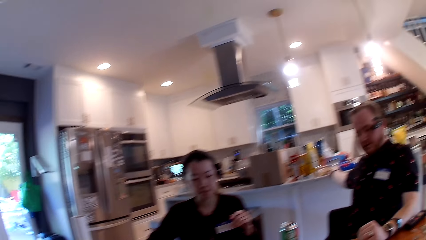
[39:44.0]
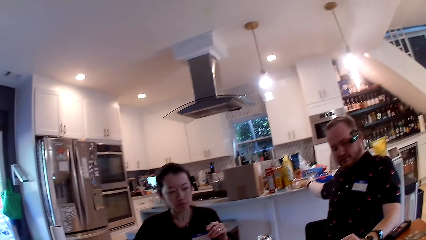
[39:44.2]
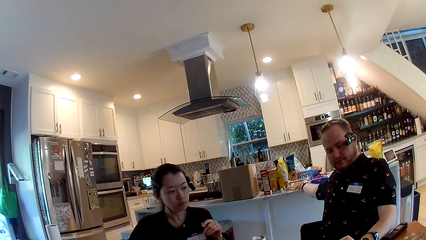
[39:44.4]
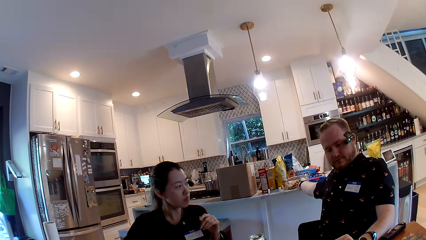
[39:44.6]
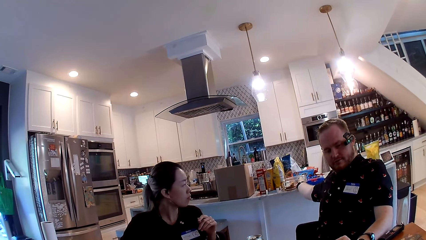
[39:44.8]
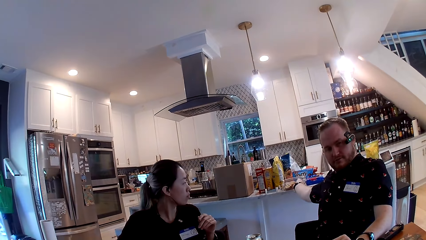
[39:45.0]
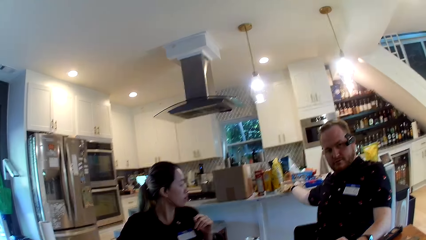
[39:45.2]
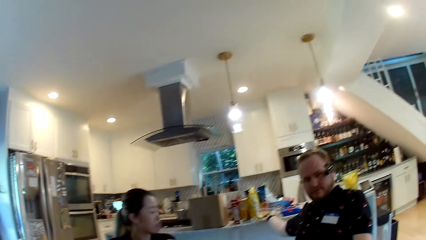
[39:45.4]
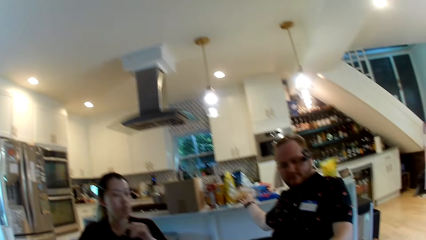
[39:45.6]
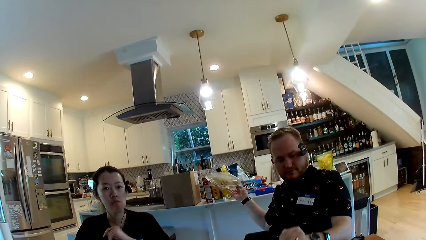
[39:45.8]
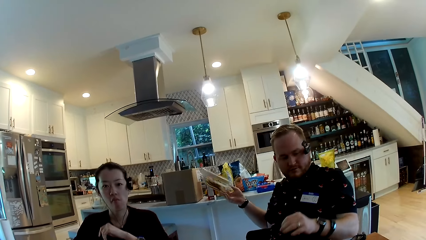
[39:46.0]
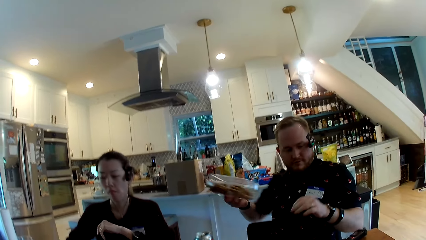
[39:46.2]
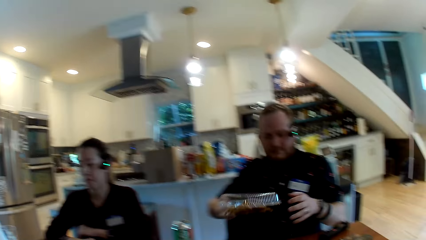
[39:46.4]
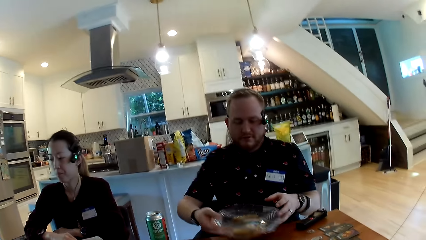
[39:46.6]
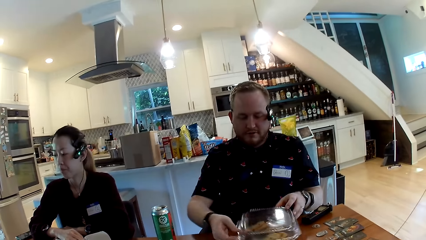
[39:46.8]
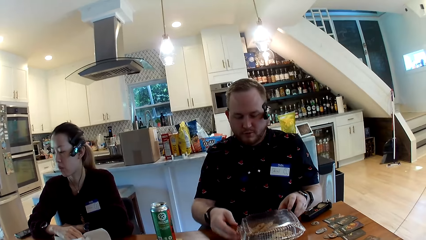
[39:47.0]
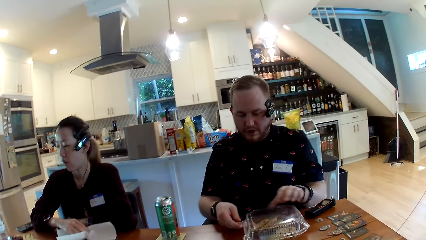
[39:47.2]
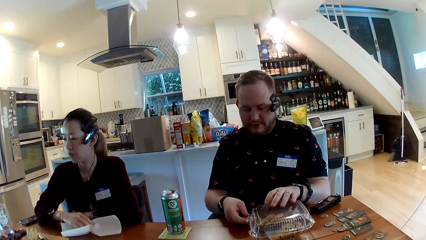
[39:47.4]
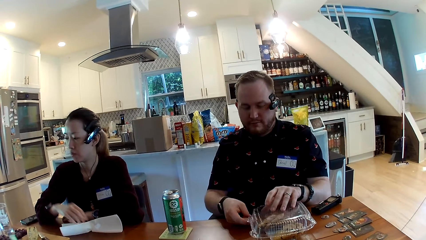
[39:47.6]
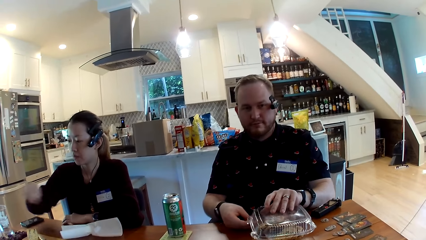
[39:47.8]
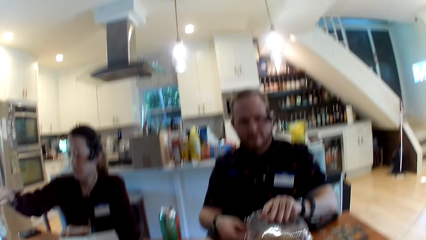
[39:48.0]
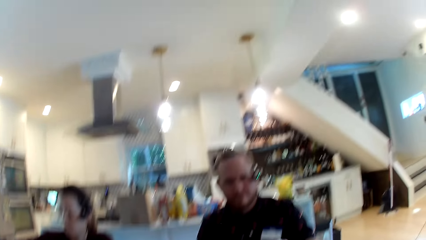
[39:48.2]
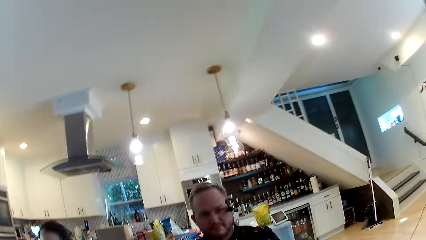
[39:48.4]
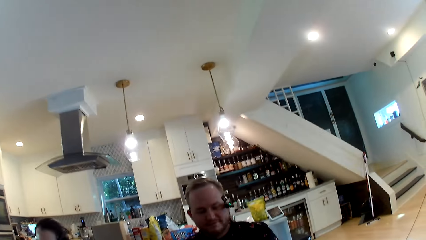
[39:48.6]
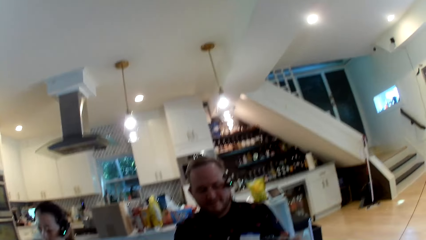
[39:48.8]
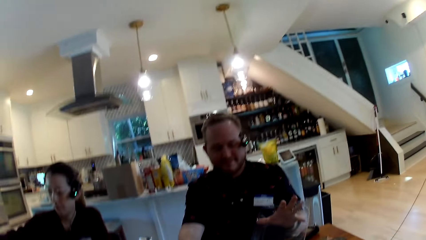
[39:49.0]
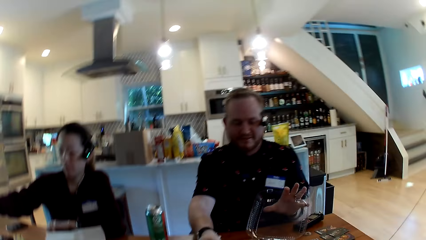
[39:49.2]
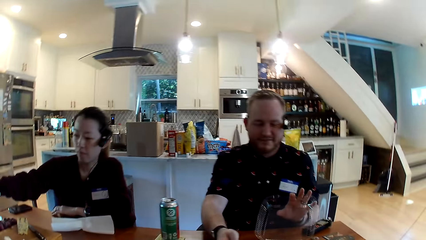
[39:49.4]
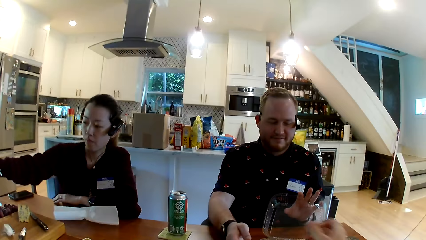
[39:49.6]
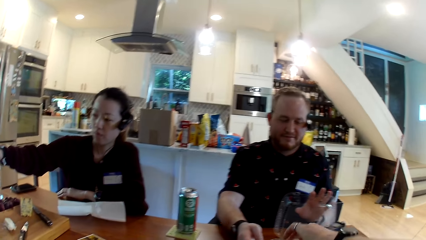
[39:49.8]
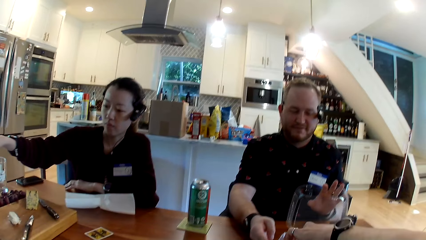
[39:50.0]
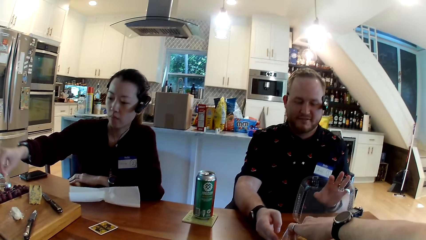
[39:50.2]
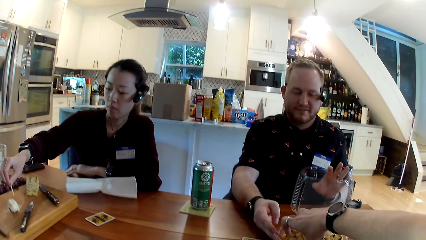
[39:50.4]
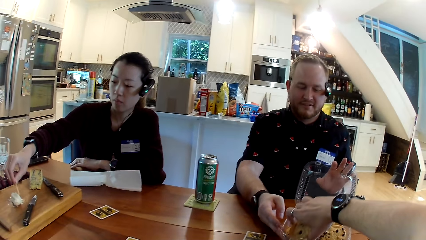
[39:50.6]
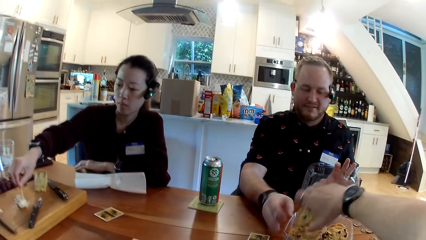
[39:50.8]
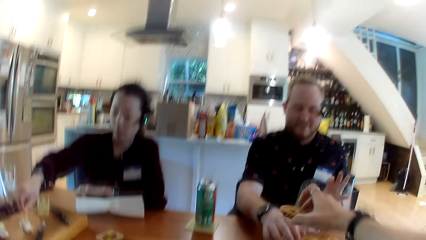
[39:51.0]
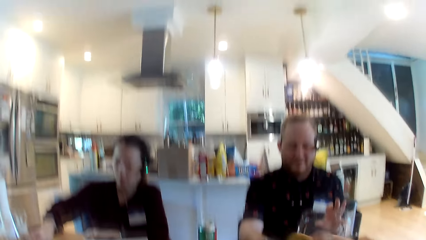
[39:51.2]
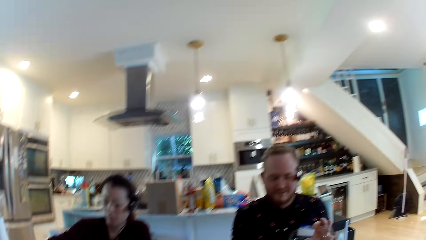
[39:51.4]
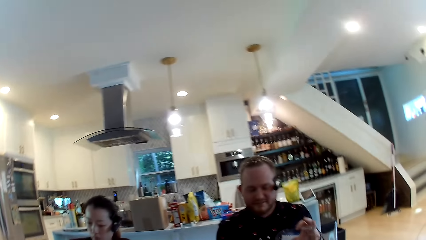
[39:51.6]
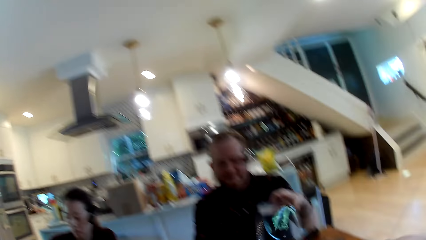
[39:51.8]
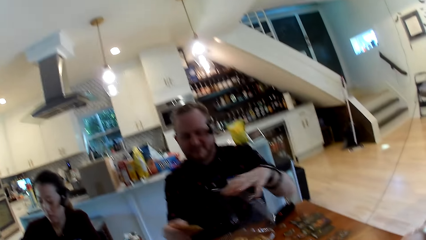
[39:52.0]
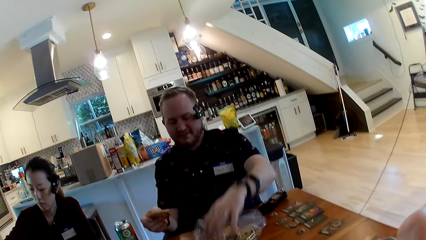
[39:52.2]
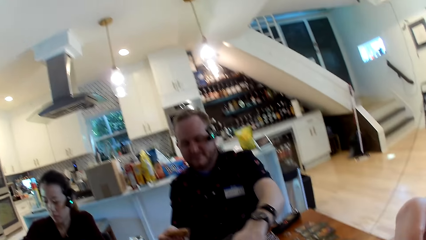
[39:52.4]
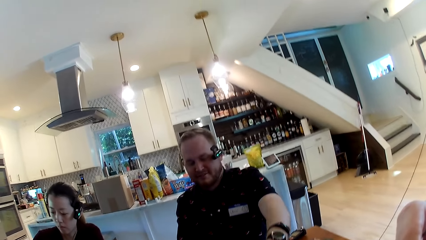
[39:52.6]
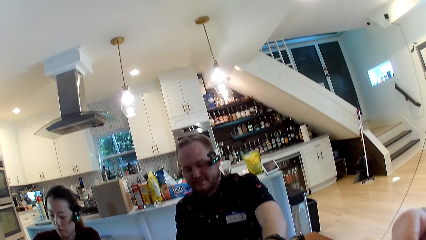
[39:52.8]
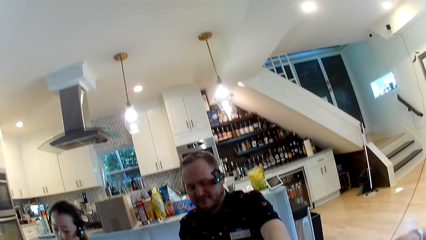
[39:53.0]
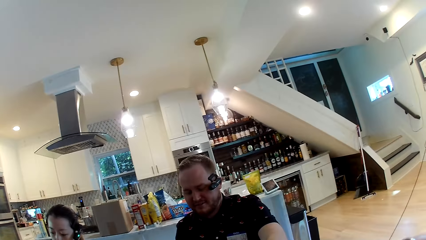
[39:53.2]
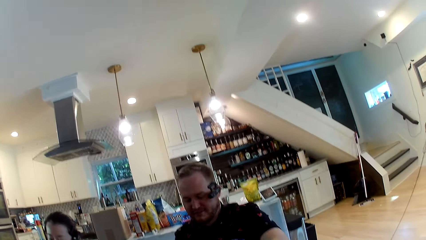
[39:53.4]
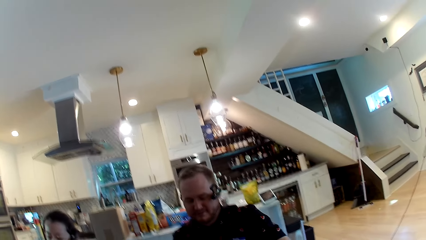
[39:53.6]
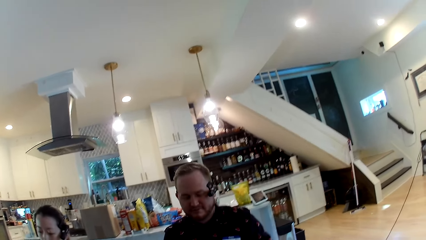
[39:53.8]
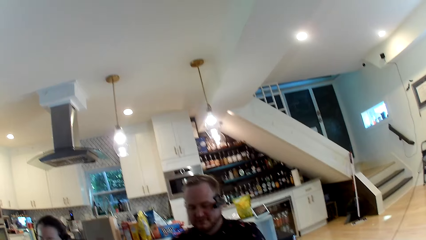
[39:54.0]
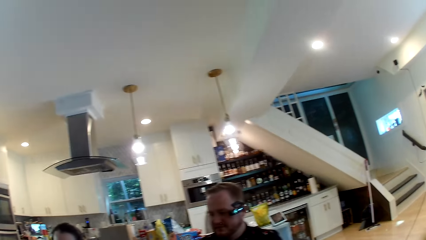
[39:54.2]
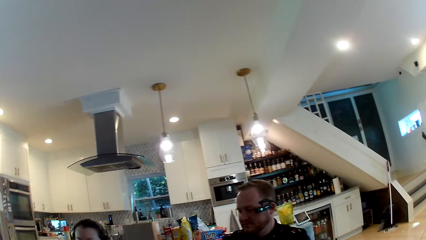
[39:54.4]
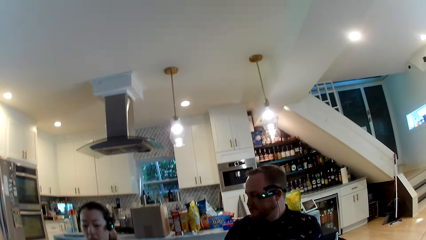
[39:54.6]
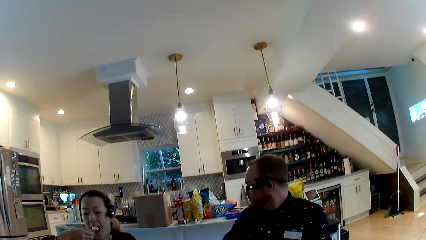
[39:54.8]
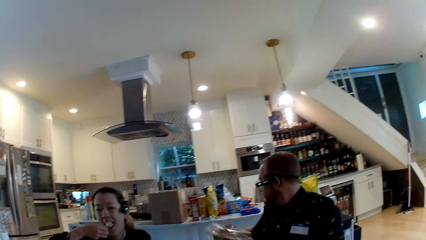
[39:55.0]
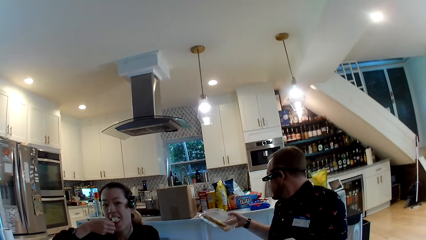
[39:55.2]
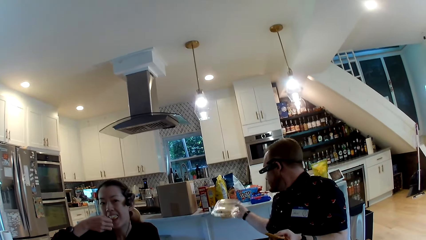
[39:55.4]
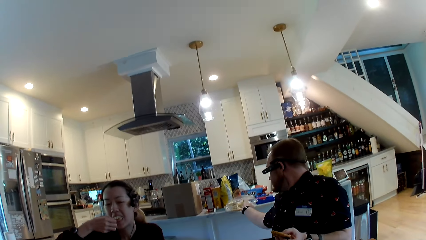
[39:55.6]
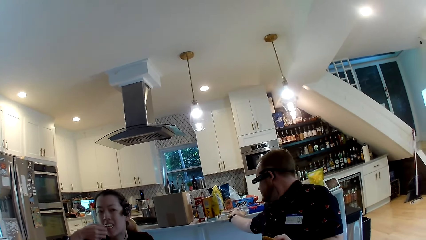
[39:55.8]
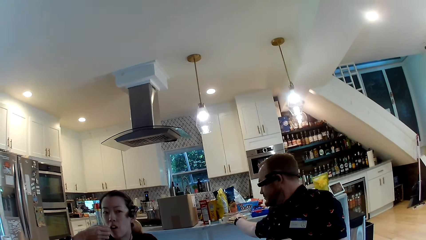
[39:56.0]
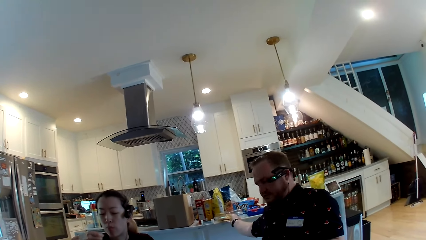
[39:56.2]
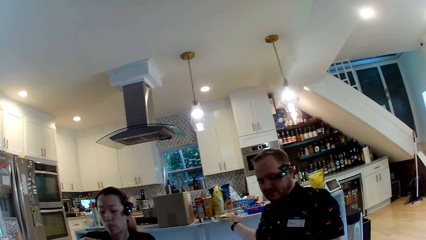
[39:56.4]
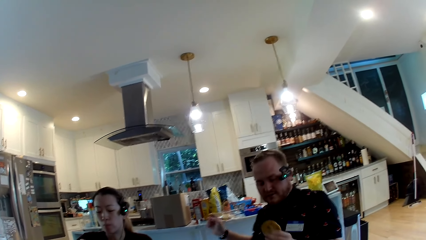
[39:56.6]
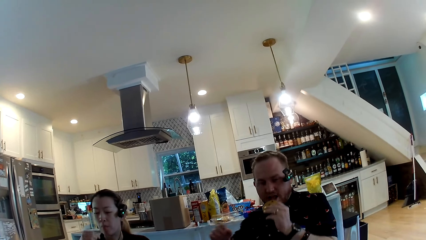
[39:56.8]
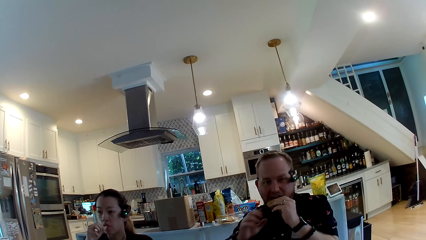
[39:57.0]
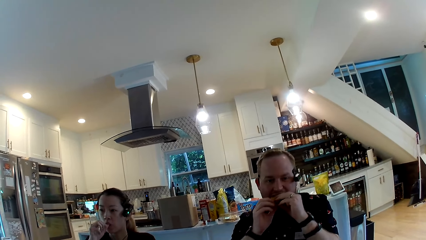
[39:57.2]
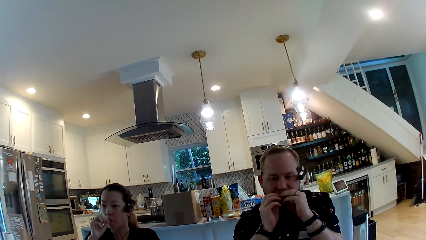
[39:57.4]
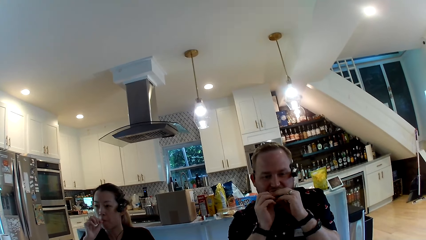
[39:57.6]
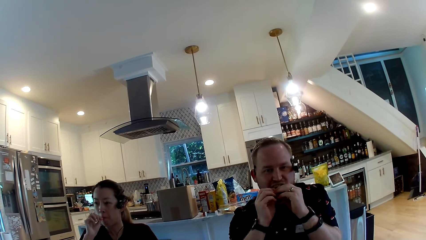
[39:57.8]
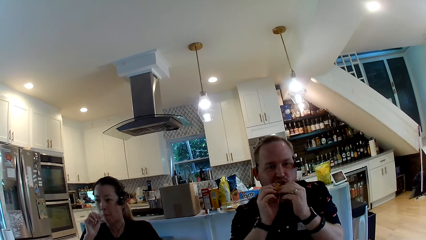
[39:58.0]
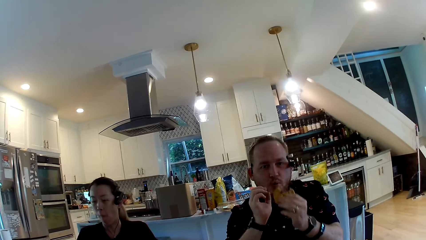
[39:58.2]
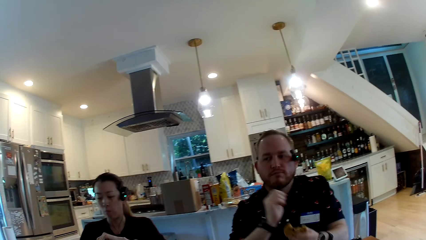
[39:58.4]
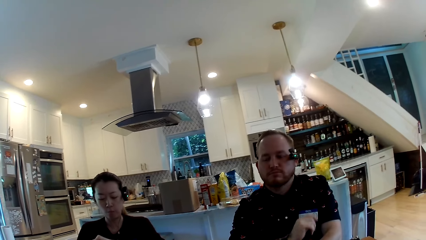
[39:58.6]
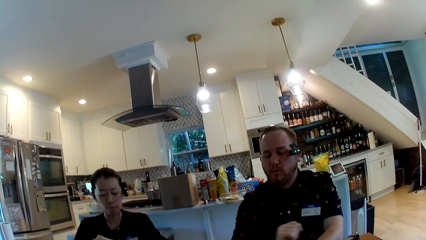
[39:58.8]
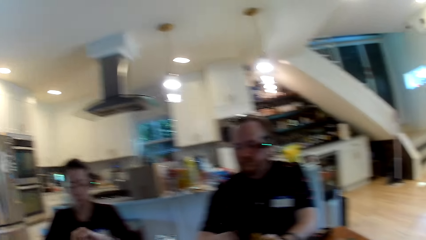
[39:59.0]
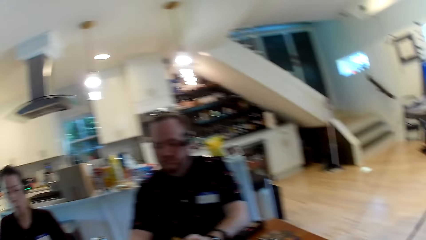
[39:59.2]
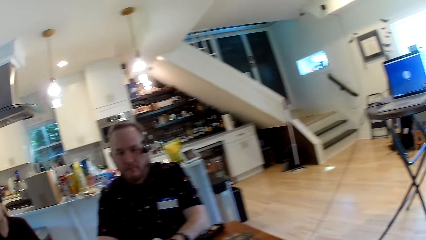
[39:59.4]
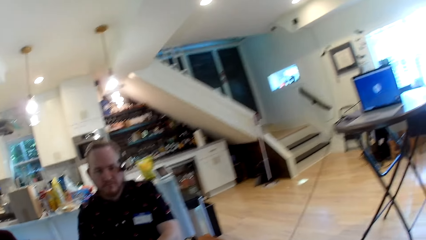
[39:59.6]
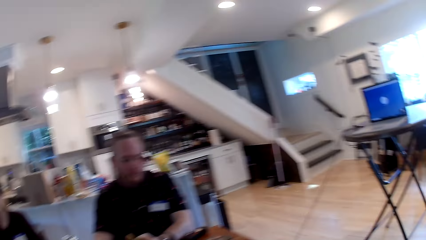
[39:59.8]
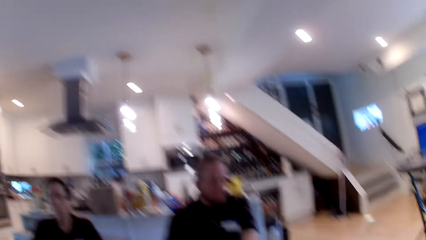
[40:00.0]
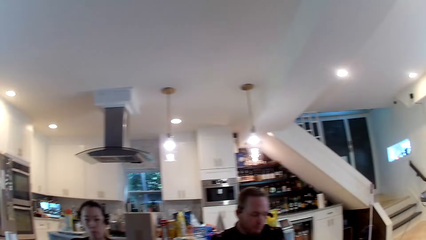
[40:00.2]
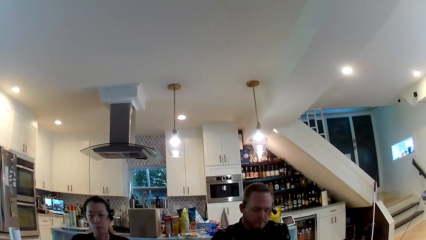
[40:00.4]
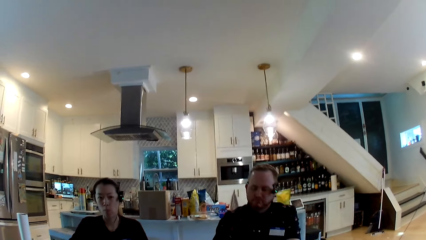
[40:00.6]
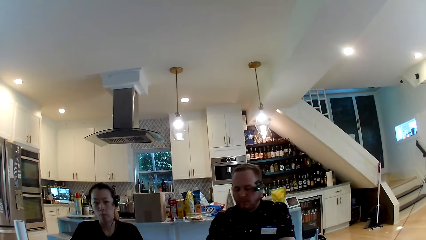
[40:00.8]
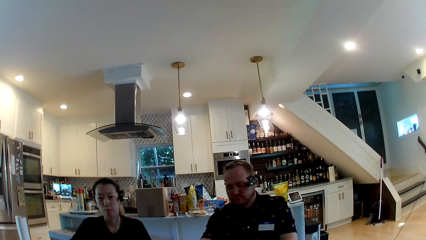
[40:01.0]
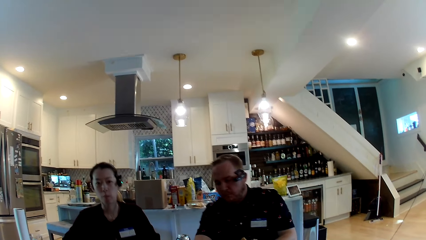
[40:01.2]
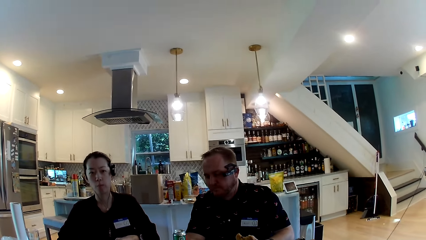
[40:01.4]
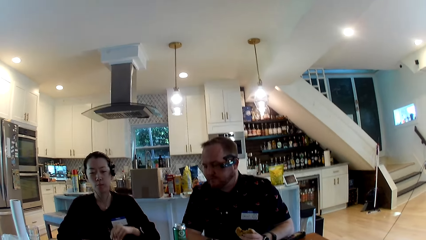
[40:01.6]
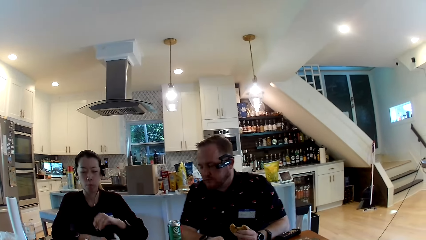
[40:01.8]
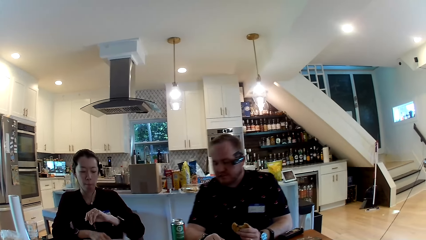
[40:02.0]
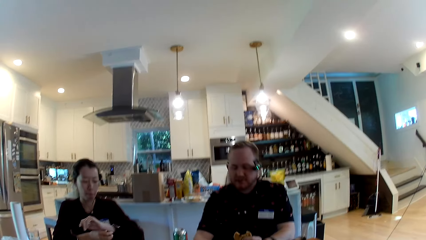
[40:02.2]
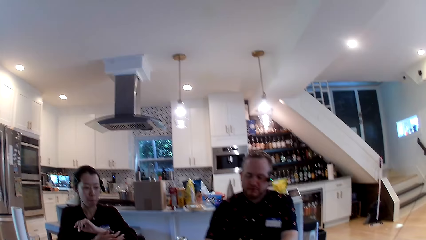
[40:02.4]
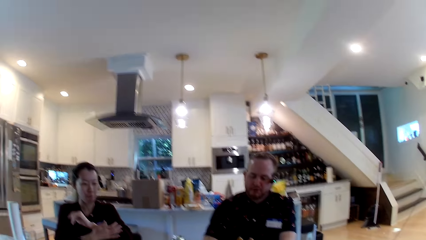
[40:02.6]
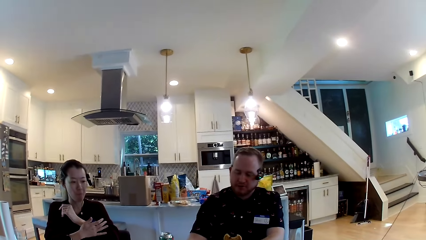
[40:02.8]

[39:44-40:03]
The camera wearer converses with a man. The man picks a pack of cookies from the countertop with his right hand. The camera wearer looks around. The man drops the pack of cookies on the table with his right hand. The man opens the pack of cookies with his hands. The camera wearer moves the right hand. He takes a cookie from the pack of cookies with his right hand. He lifts the cookie. He eats the cookie. The man covers the cookie pack with his left hand. The camera wearer looks around. The man drops the pack of cookies on the countertop with his right hand. The man eats a cookie with his hands.
